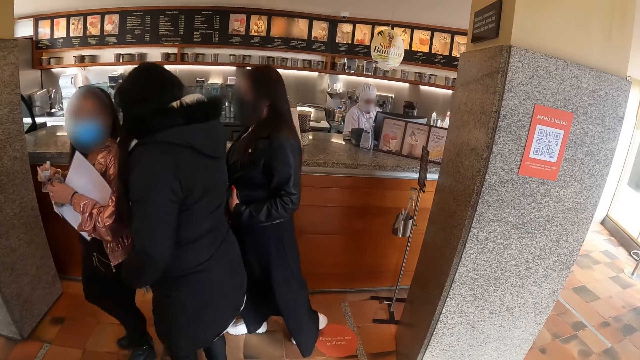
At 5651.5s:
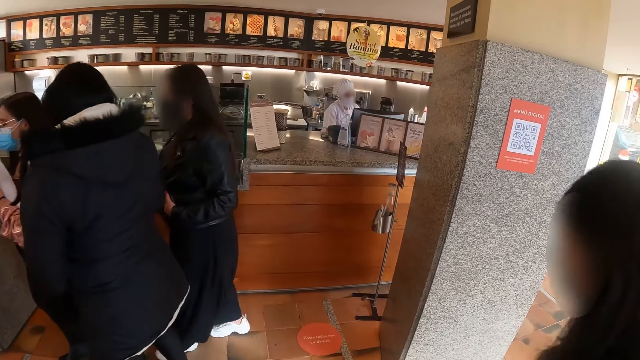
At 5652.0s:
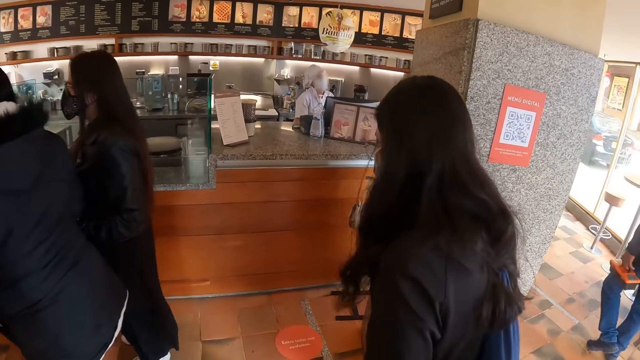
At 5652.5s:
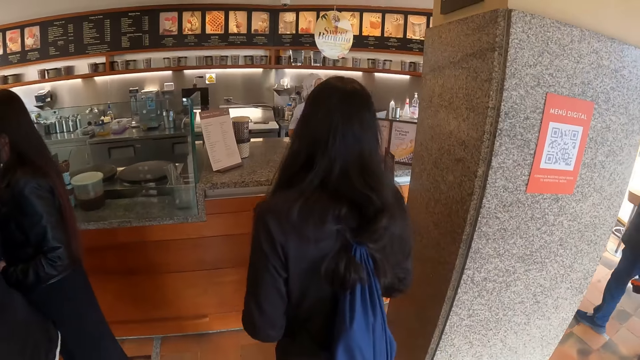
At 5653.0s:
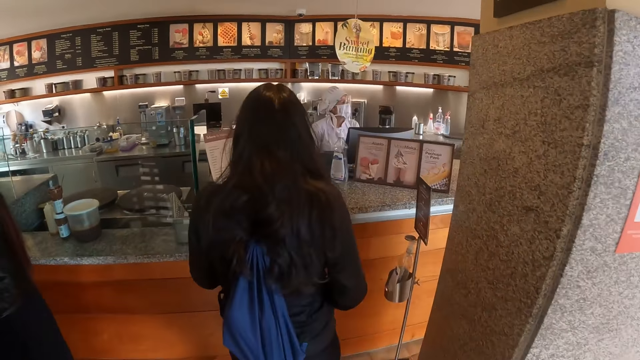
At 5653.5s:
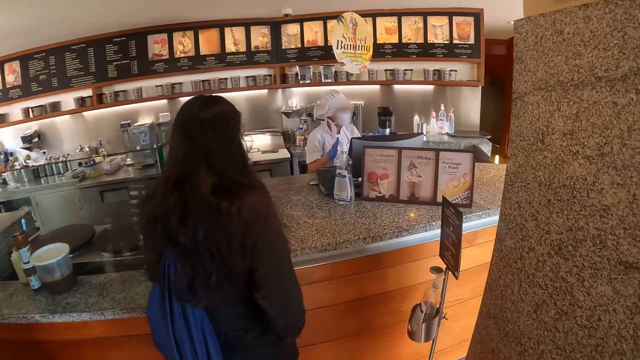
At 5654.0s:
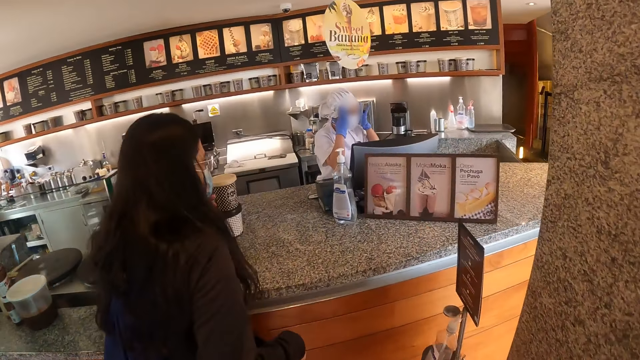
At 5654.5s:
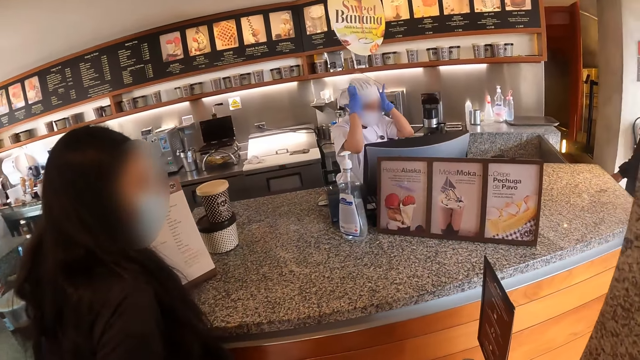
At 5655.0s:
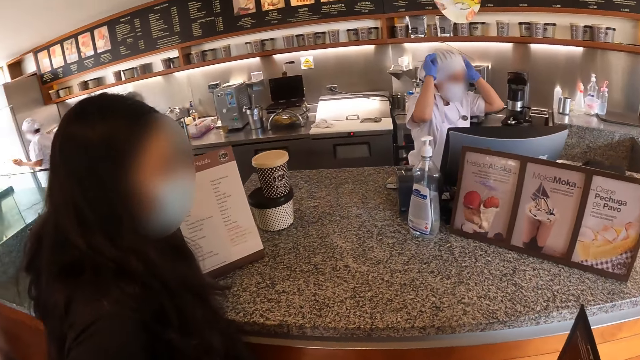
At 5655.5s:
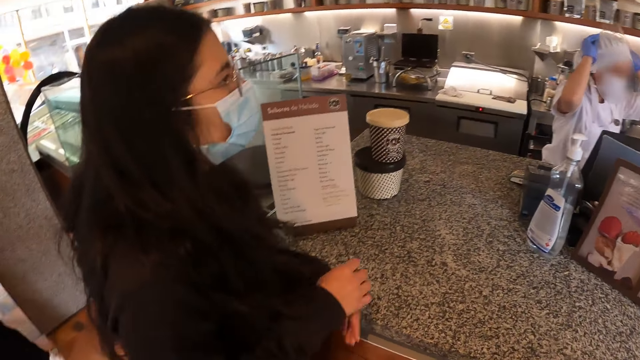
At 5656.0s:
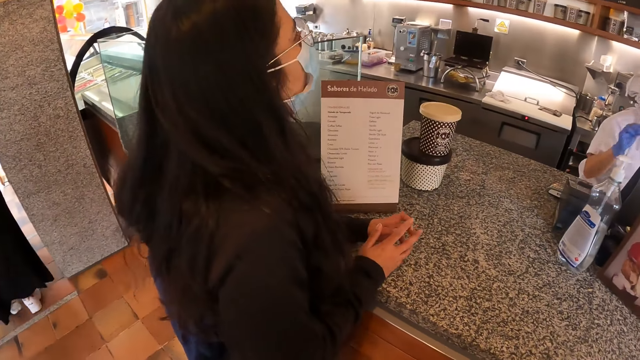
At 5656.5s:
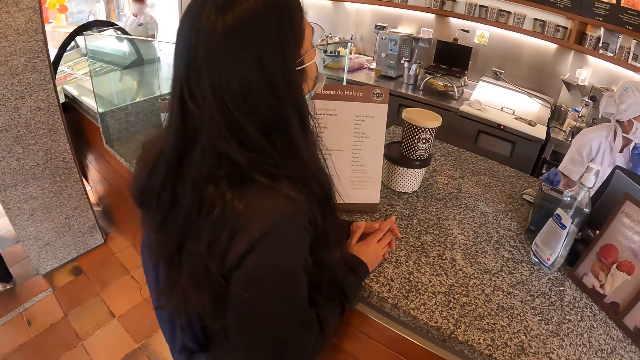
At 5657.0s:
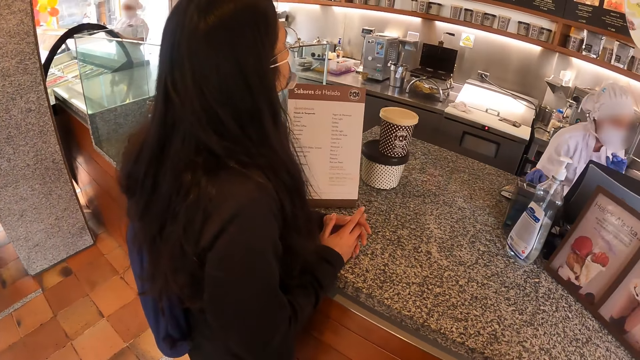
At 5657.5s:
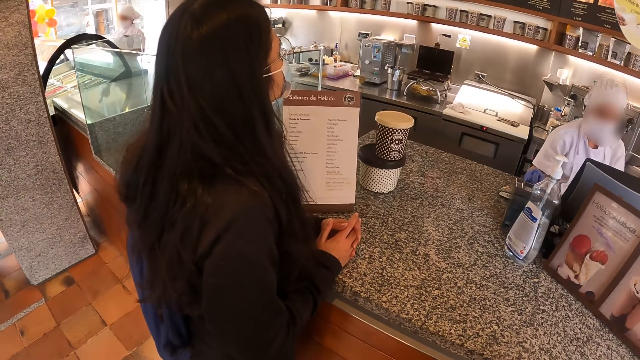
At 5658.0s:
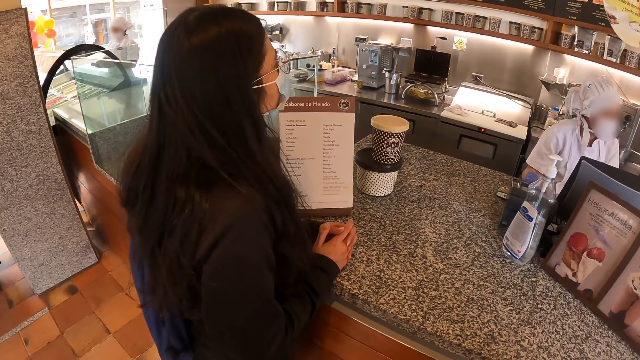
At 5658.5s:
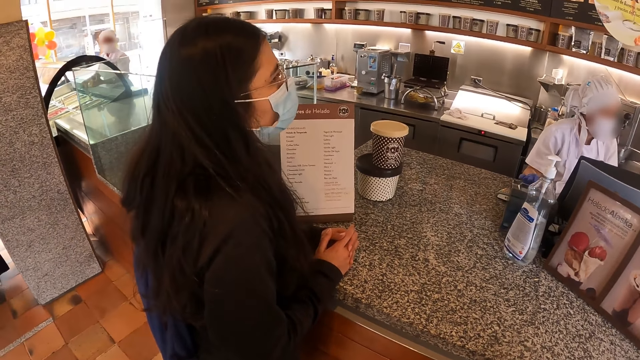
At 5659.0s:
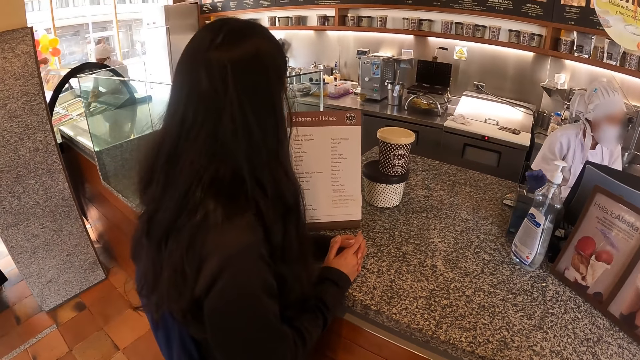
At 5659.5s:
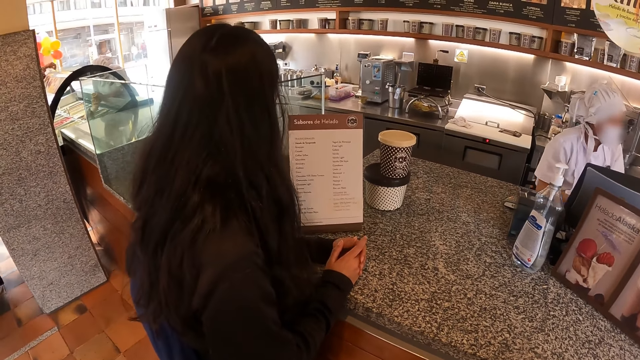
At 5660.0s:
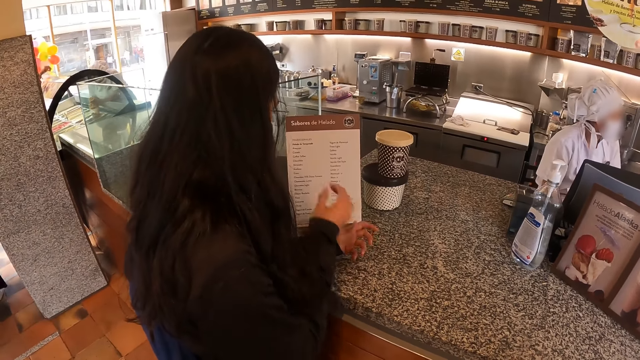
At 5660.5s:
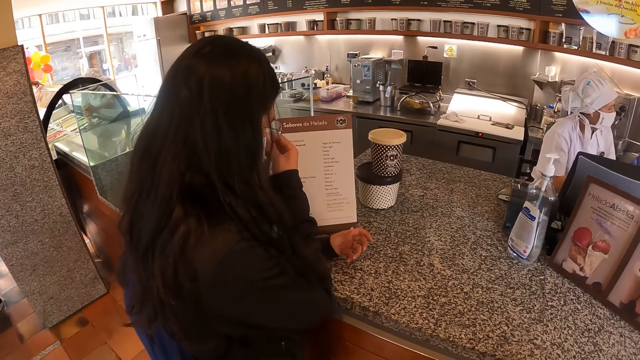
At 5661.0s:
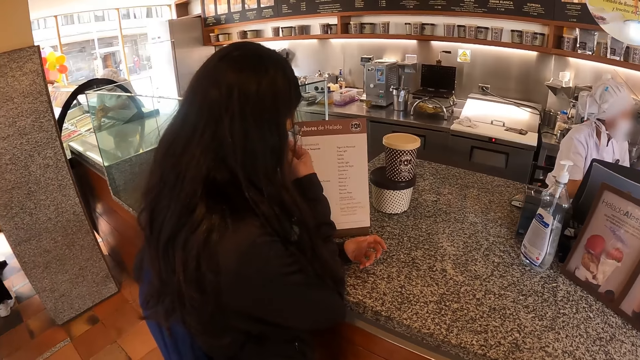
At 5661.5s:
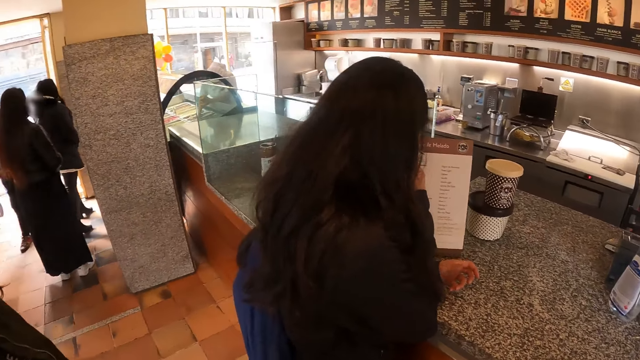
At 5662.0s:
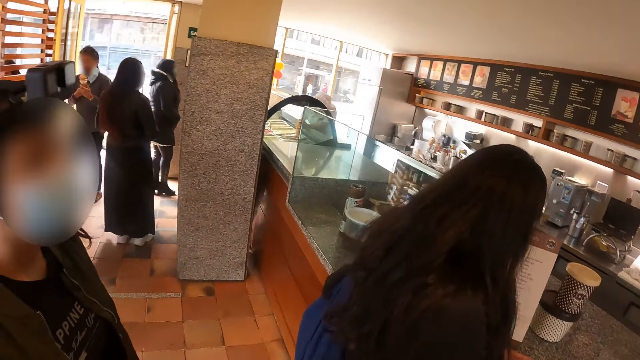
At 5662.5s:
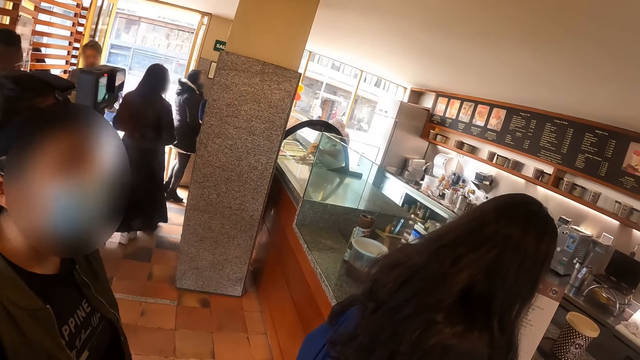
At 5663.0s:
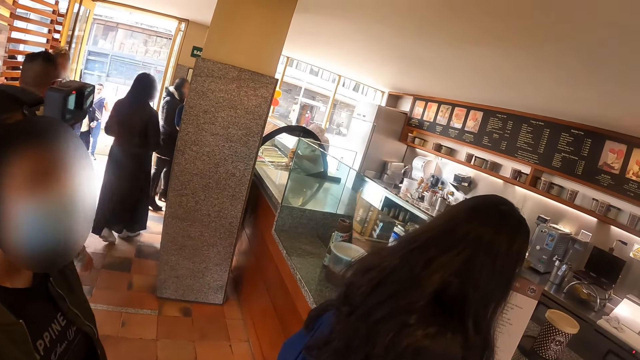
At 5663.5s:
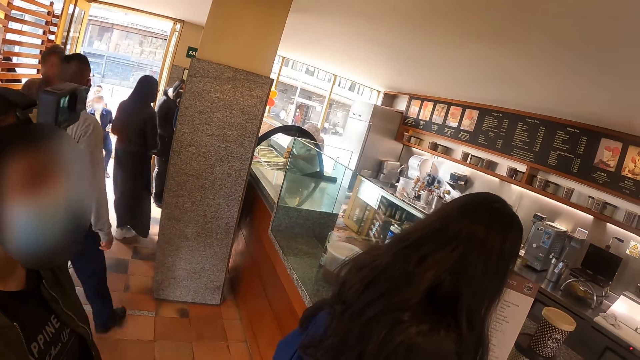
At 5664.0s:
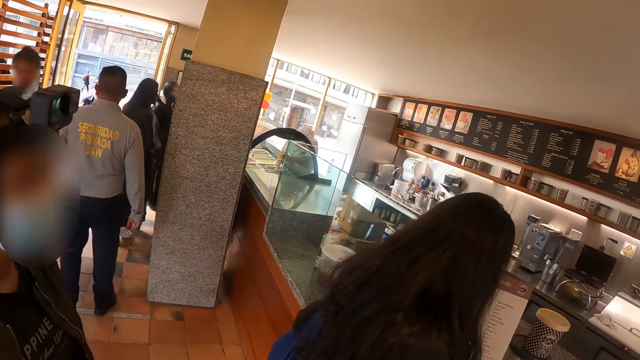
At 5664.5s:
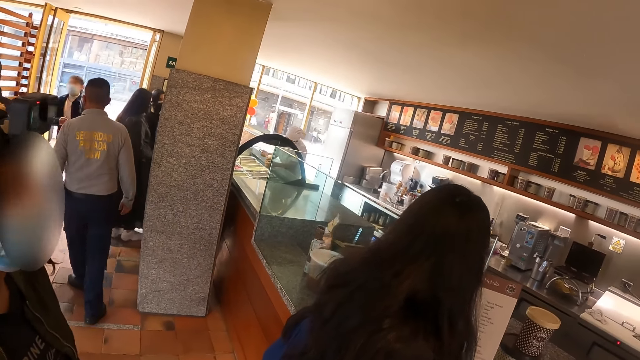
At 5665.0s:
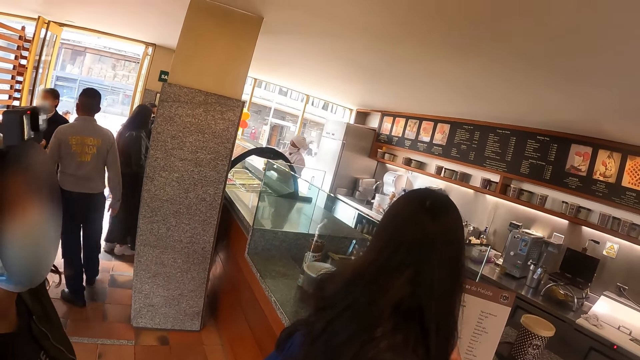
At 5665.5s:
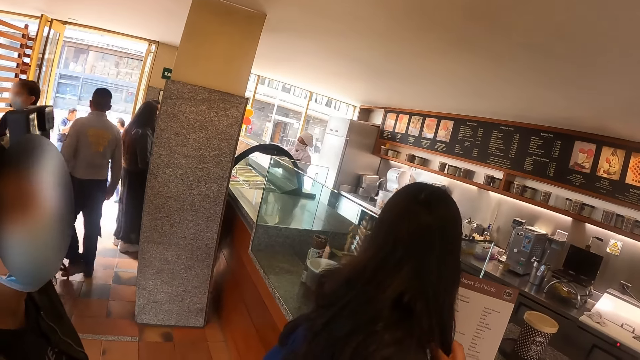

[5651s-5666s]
The camera wearer moves closer to the counter. A person leans on the counter. The camera wearer looks around.

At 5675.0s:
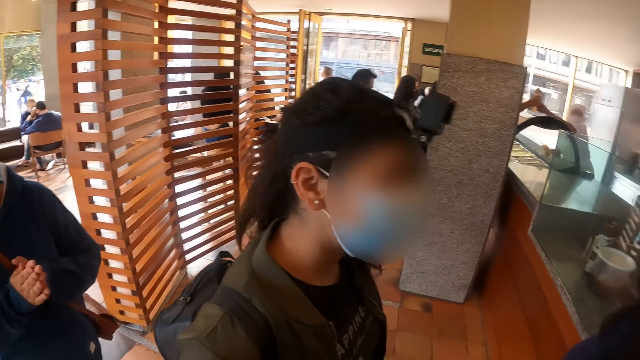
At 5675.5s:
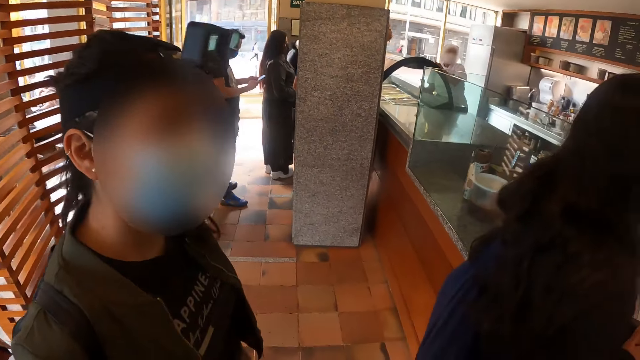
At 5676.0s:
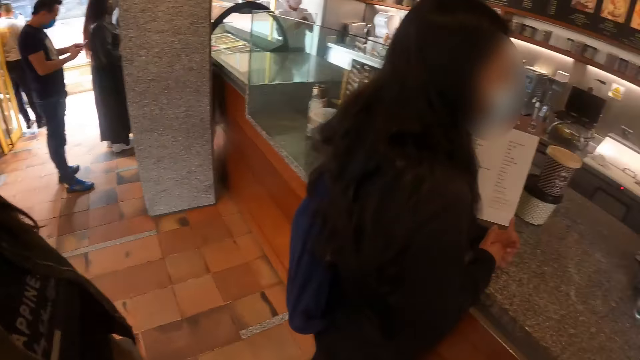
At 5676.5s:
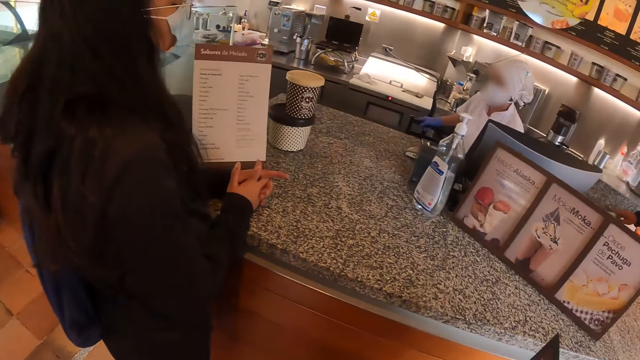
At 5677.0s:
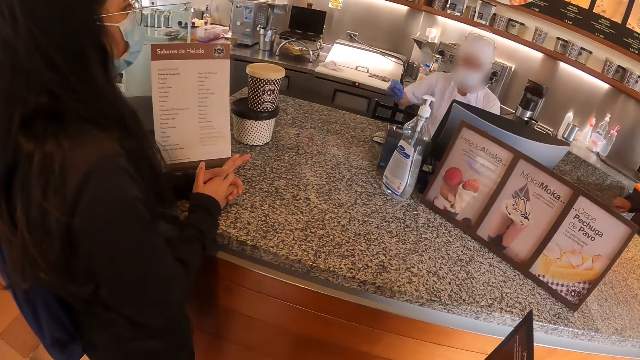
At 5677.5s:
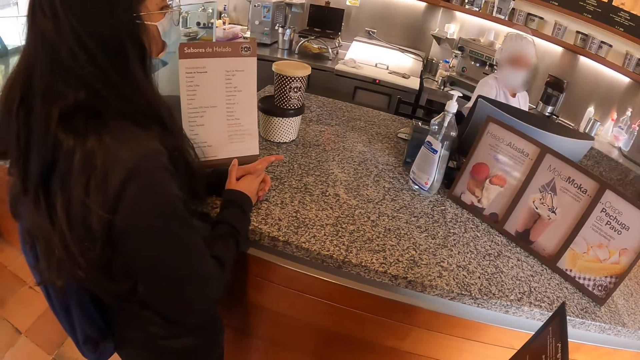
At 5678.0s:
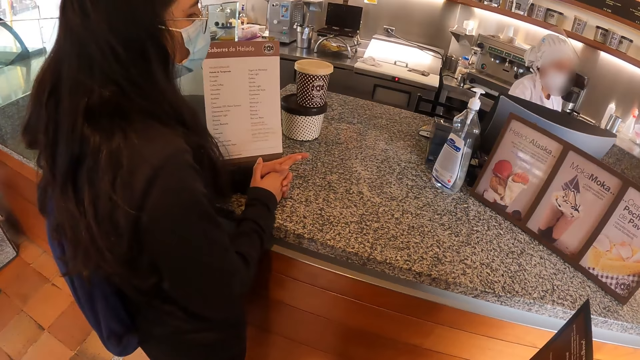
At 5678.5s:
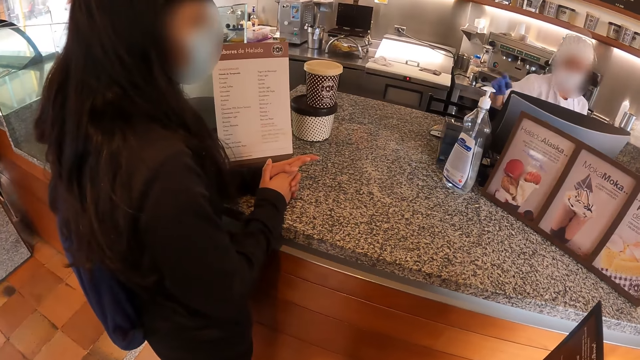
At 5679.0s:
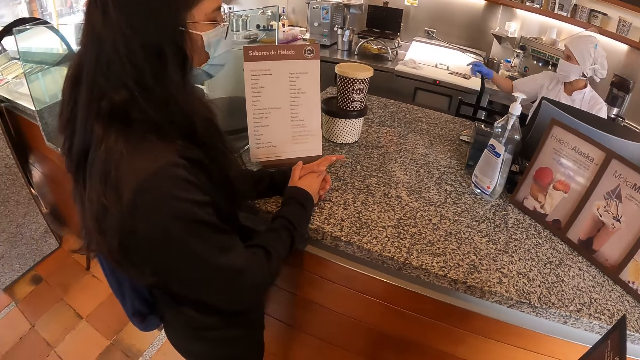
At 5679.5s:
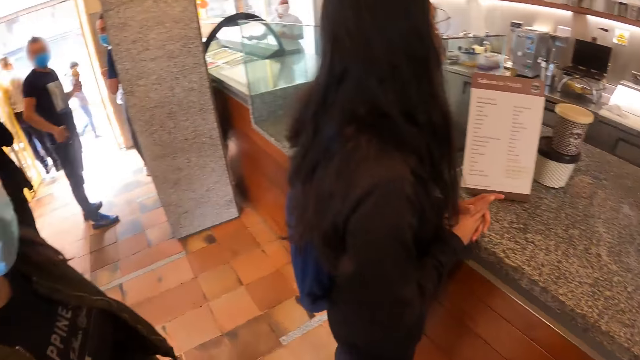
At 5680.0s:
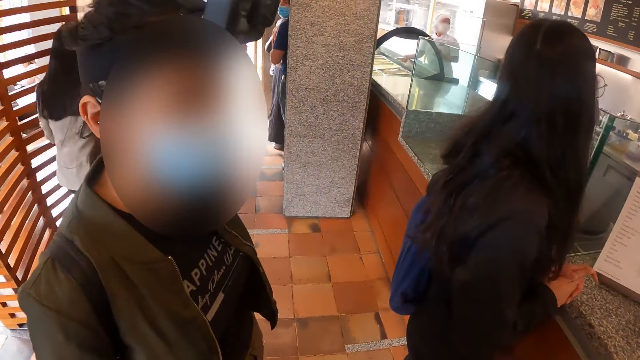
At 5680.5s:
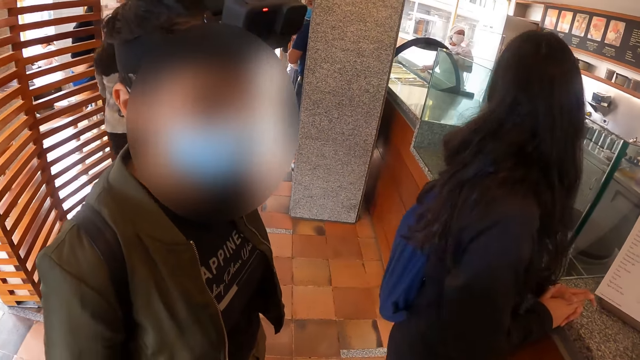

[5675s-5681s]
The camera wearer looks at a person.
